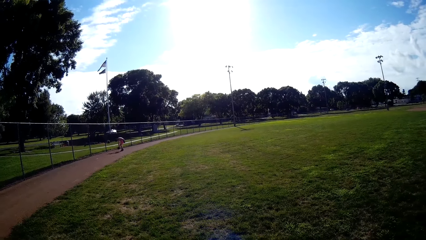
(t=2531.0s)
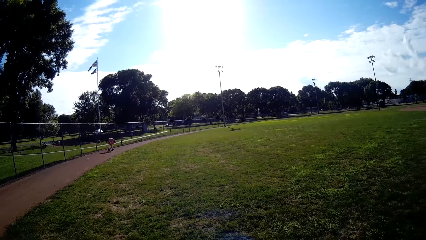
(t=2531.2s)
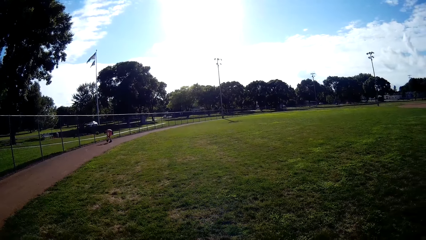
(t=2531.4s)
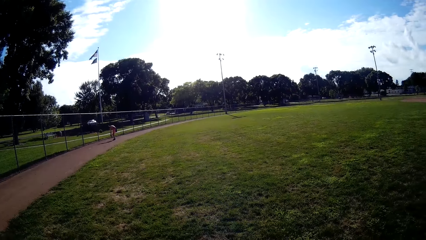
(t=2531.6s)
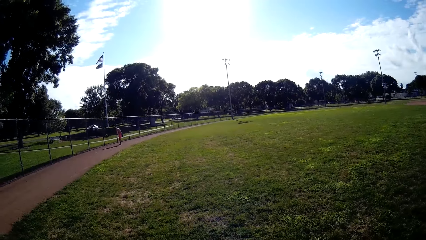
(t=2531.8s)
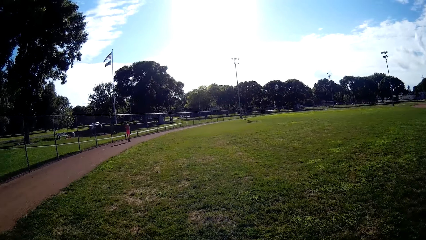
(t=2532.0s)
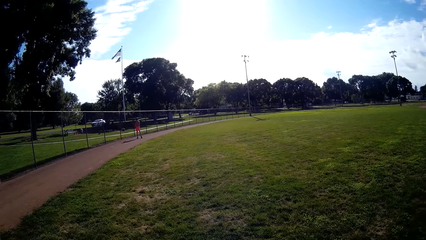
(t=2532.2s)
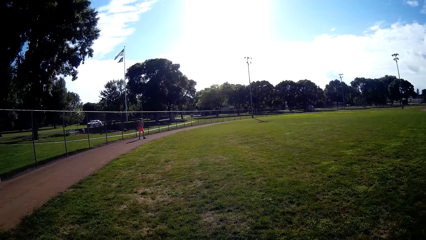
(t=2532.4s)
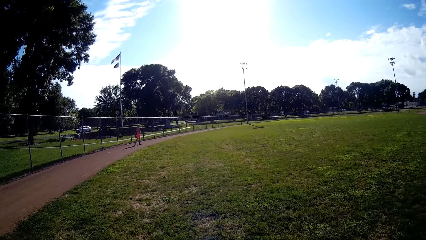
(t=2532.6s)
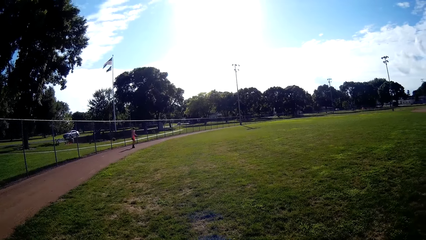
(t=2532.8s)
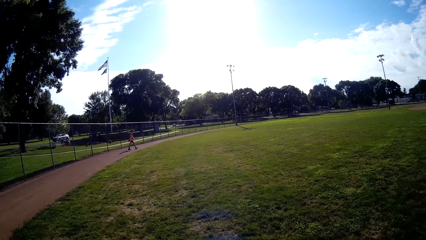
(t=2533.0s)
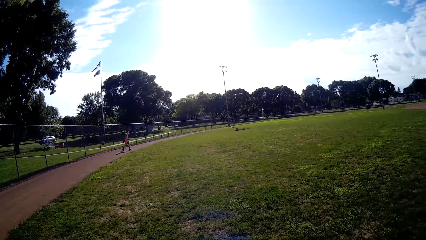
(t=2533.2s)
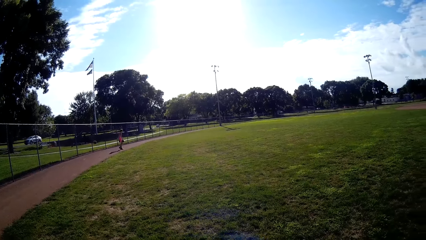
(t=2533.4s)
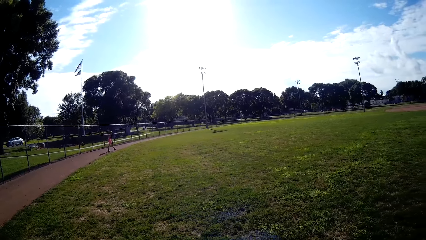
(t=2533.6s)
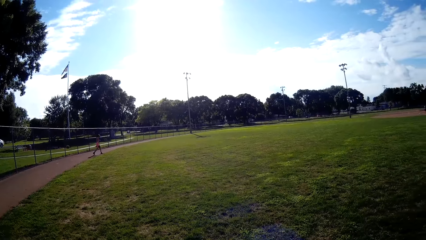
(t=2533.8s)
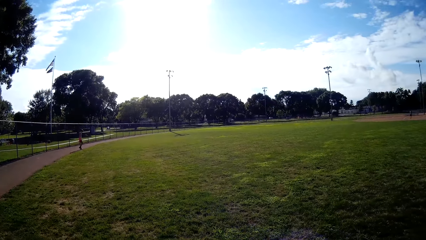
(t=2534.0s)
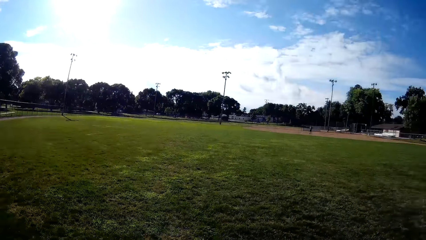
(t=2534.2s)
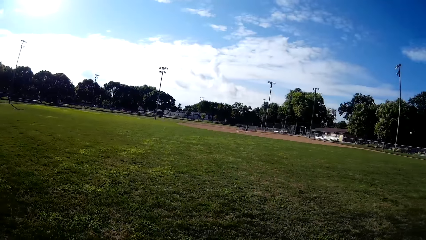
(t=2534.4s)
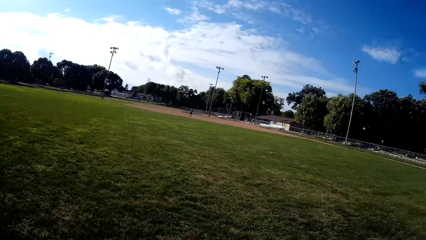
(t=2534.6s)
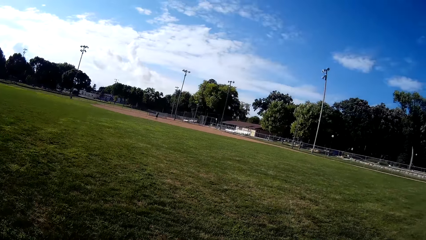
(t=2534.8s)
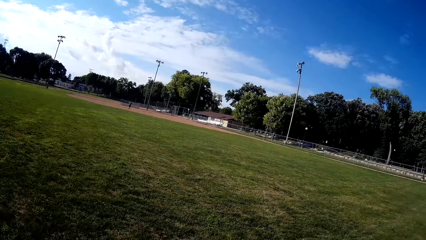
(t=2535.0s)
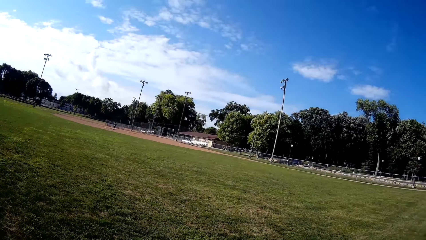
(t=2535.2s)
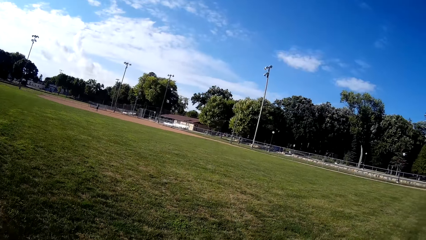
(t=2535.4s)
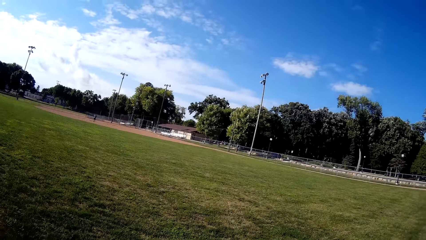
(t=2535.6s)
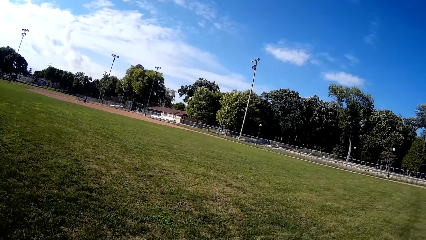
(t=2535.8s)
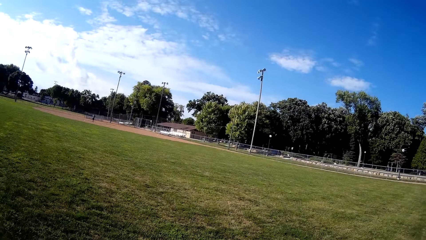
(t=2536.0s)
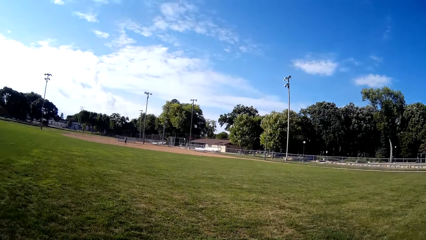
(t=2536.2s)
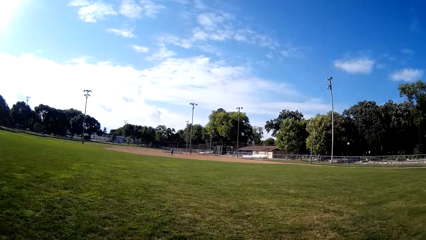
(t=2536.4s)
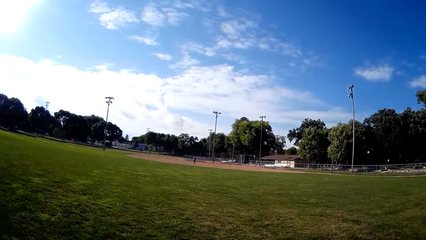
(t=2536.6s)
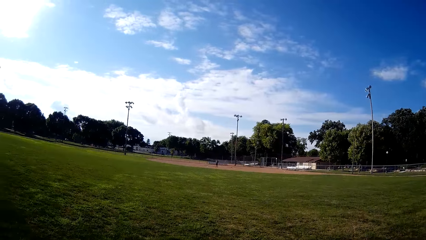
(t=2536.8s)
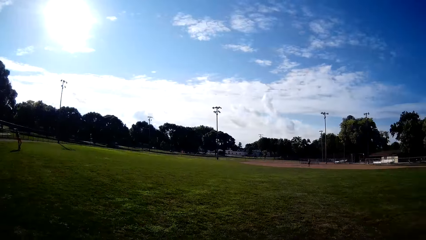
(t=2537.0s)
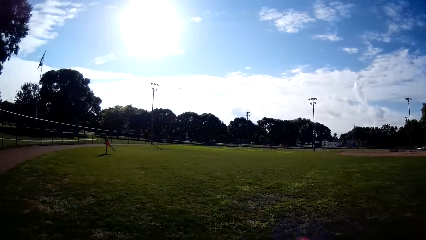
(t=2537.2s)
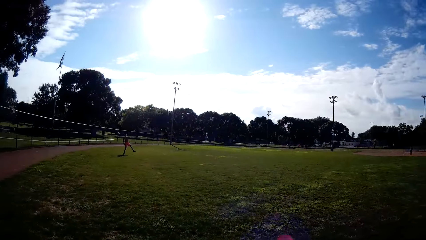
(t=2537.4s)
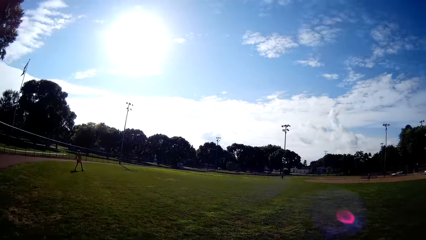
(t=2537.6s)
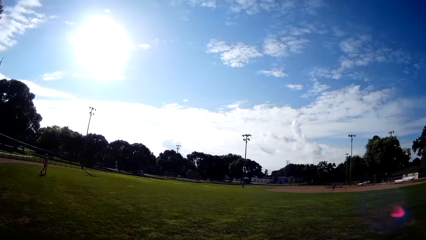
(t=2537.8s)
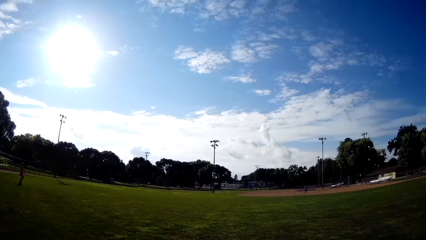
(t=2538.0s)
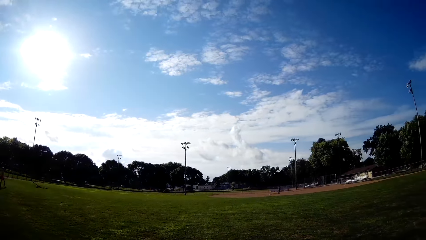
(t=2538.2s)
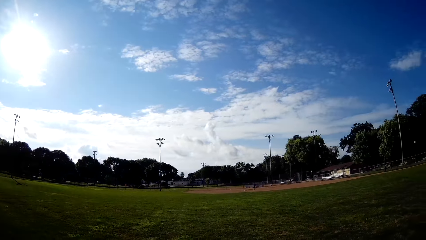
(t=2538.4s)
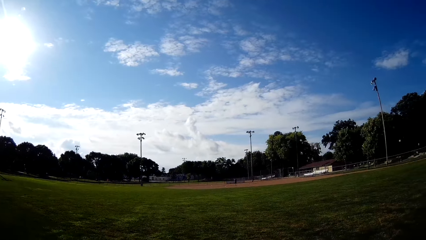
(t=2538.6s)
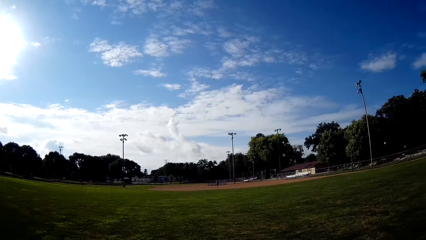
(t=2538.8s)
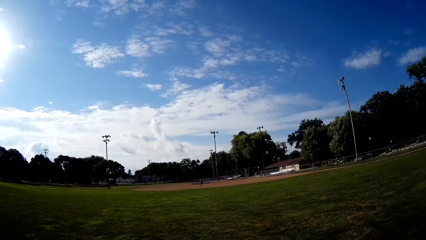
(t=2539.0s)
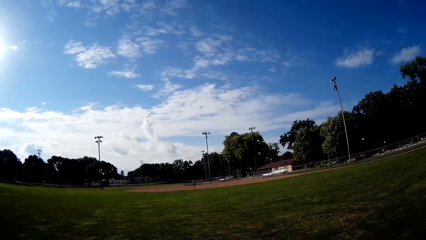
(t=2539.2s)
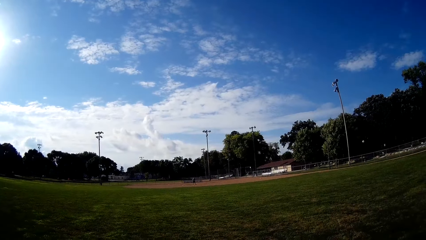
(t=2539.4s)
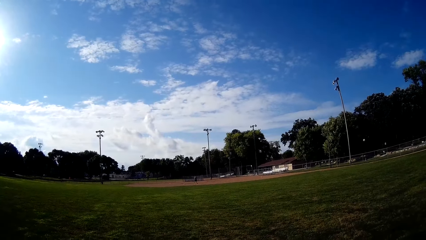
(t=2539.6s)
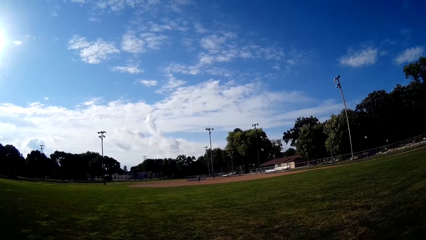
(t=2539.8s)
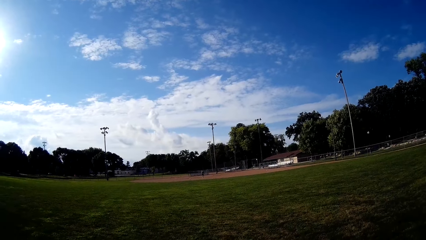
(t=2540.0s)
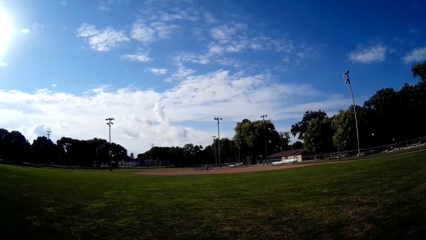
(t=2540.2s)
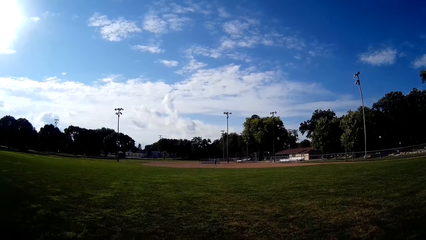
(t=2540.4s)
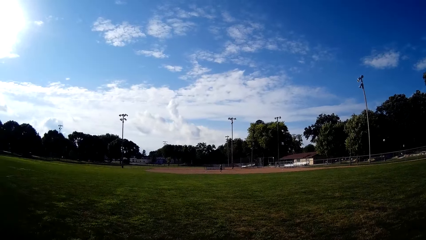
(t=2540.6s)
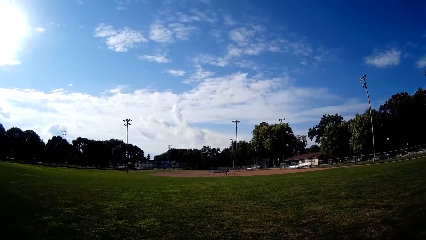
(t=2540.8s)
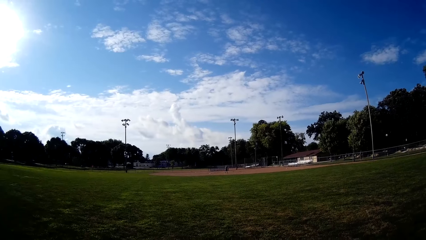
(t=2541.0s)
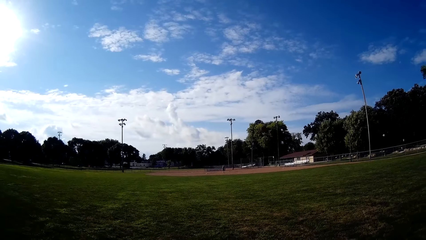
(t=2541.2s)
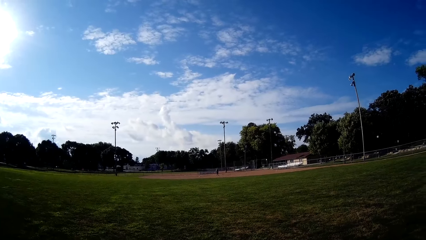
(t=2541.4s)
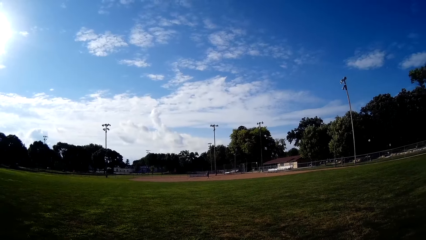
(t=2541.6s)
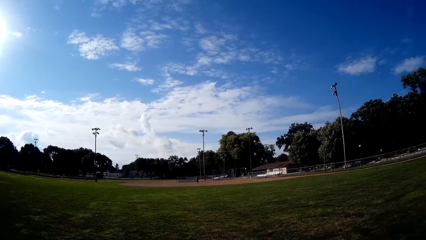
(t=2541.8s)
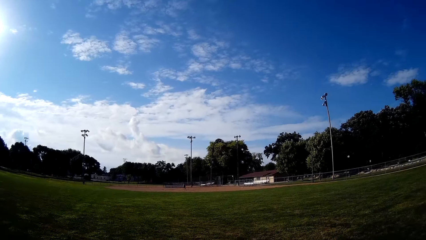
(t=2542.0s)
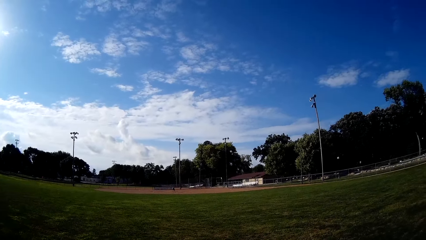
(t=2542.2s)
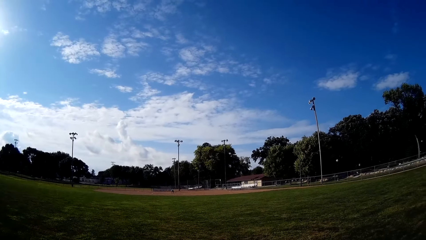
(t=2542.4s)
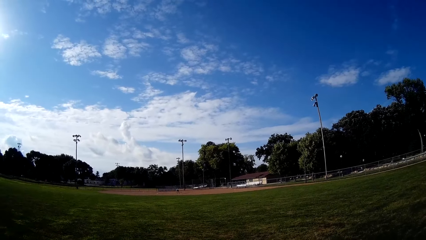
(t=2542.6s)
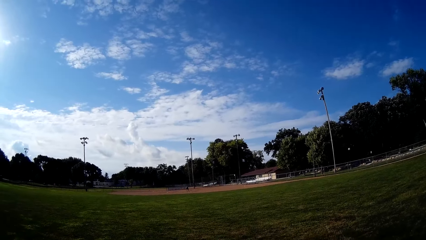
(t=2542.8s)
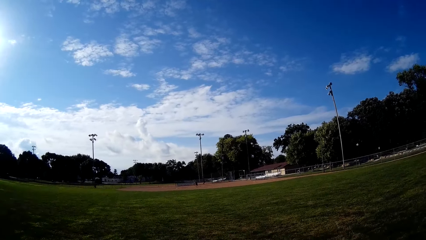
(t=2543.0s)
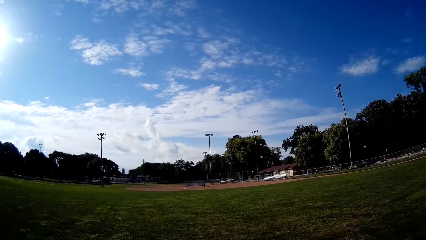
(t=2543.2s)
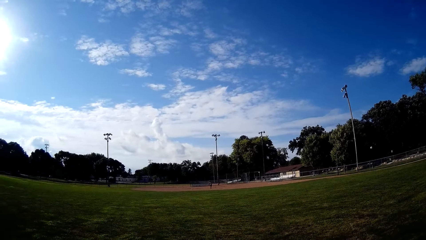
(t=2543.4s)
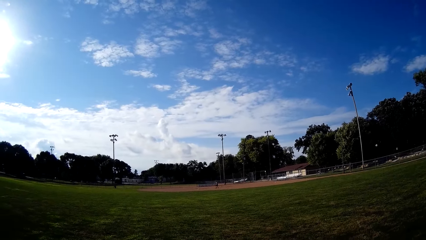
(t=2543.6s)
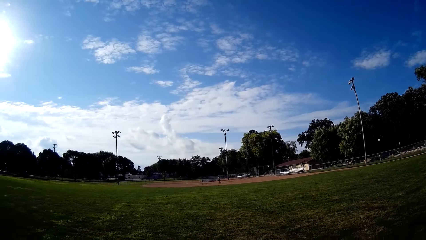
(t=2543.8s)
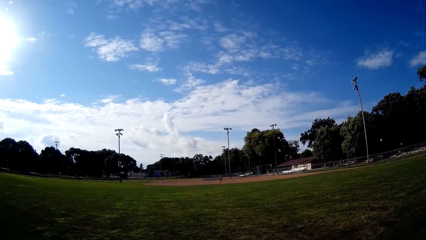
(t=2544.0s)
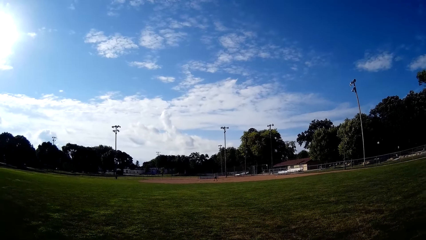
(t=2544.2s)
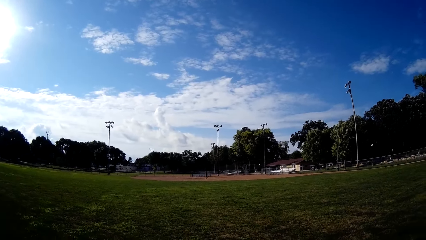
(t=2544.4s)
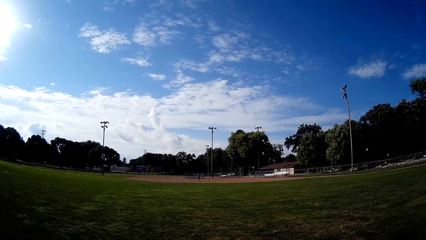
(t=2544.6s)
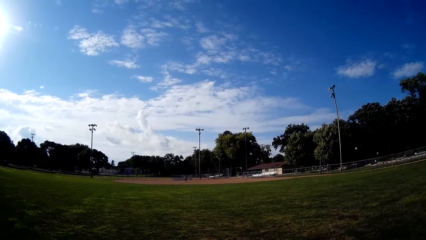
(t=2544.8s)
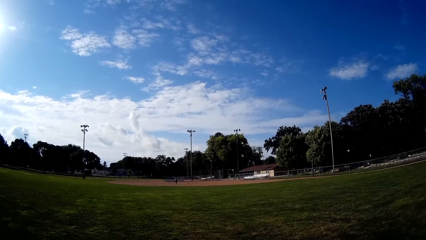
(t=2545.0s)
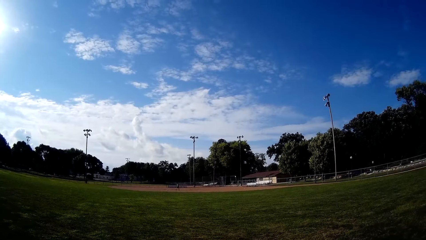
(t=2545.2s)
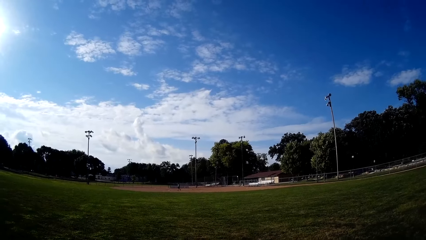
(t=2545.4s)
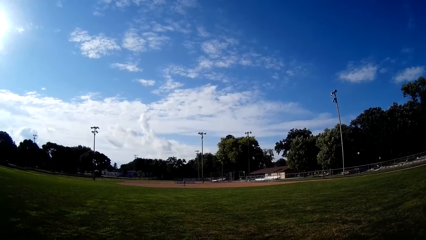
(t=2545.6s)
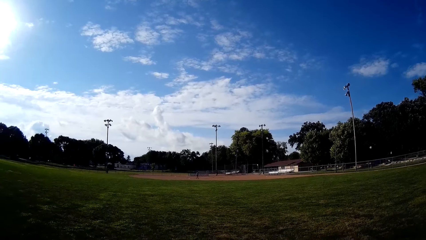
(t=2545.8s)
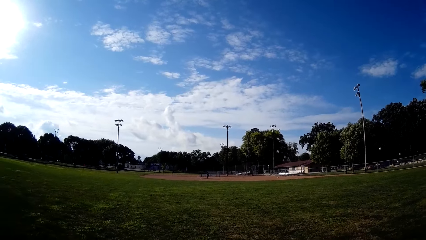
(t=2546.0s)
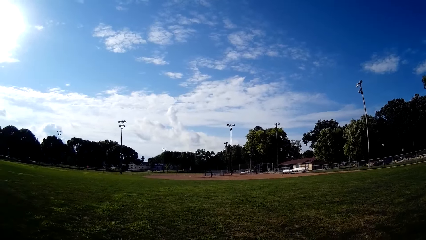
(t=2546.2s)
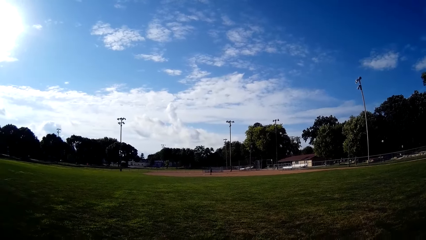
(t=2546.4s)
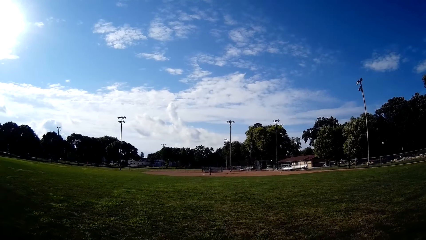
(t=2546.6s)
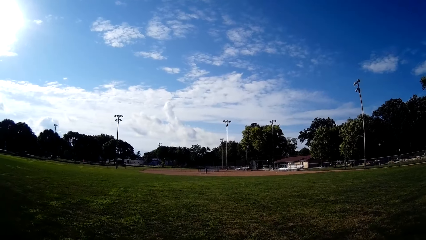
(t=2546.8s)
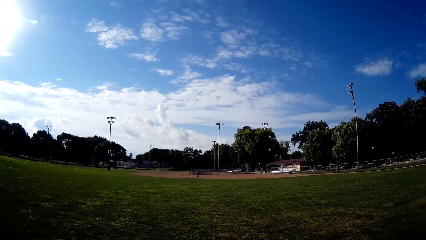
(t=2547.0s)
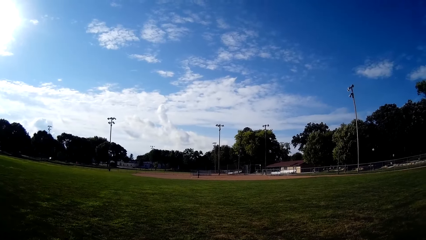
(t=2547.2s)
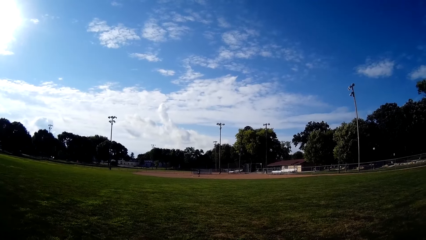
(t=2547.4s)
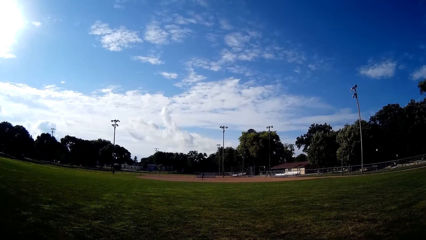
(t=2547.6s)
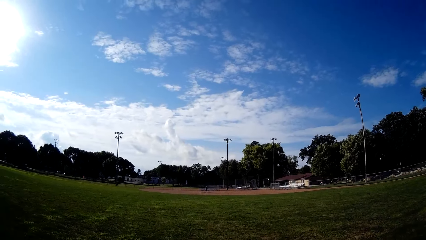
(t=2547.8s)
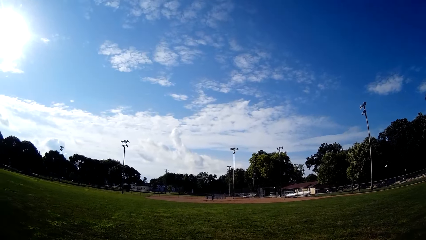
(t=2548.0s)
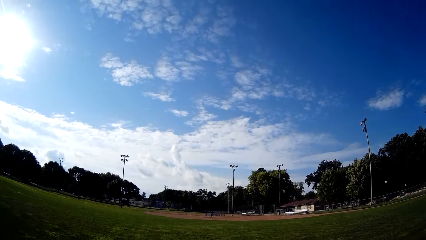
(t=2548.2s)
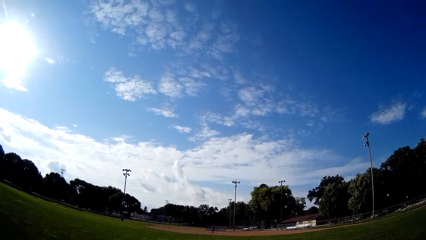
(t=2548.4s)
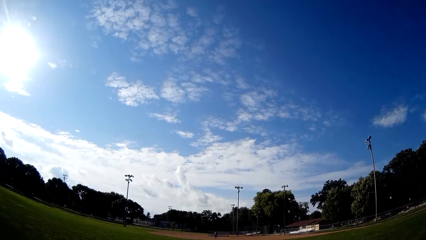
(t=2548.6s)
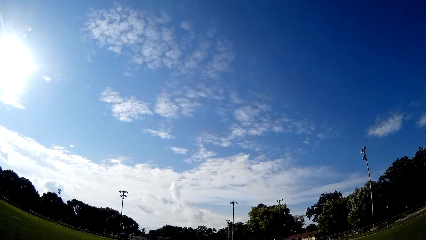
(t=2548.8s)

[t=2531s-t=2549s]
A man picks up the ball from the field and walks back. The camera wearer looks around.
